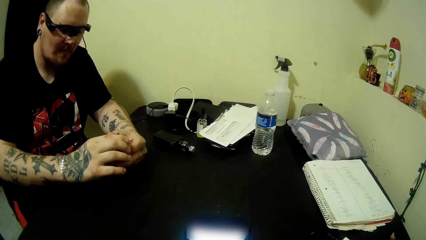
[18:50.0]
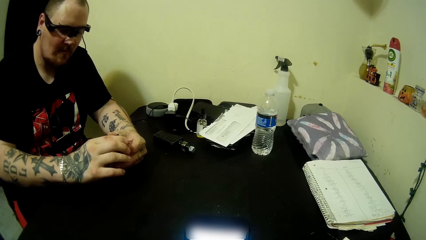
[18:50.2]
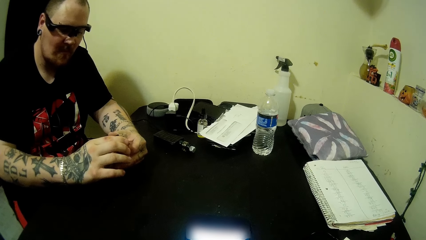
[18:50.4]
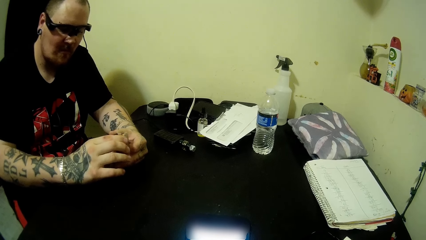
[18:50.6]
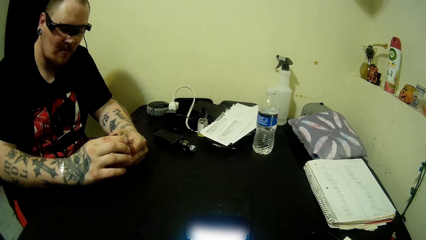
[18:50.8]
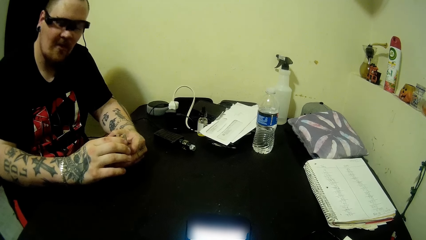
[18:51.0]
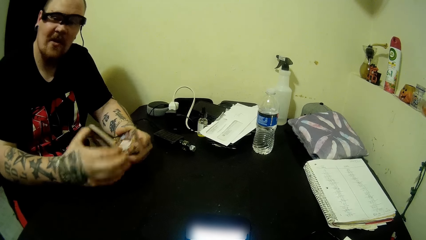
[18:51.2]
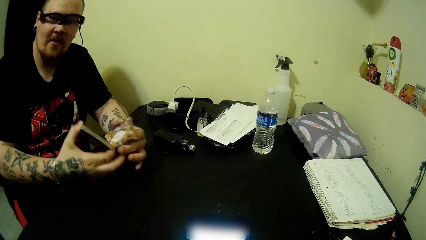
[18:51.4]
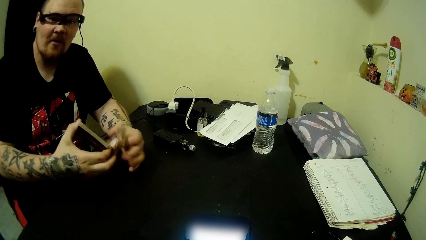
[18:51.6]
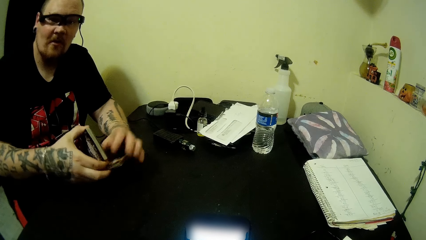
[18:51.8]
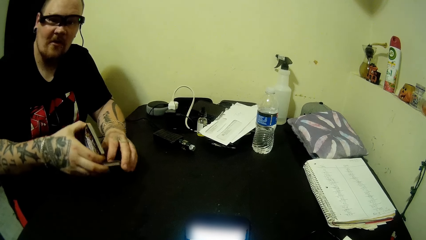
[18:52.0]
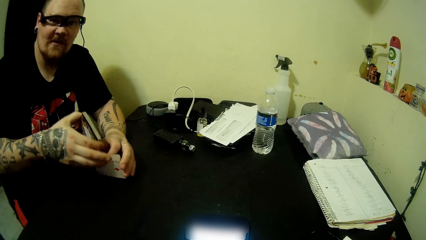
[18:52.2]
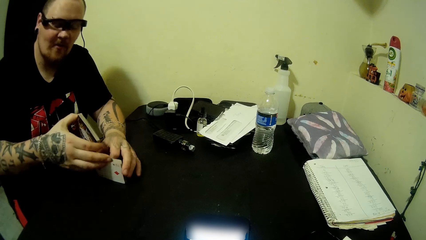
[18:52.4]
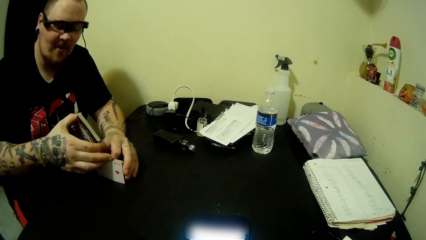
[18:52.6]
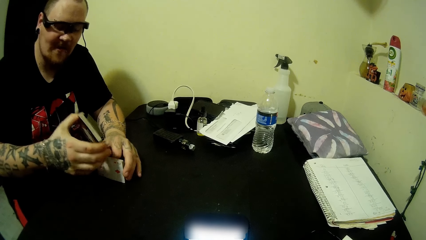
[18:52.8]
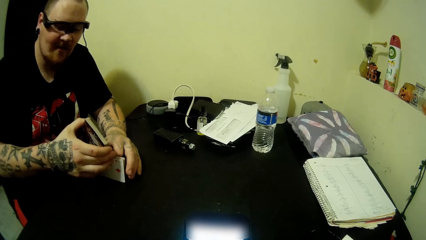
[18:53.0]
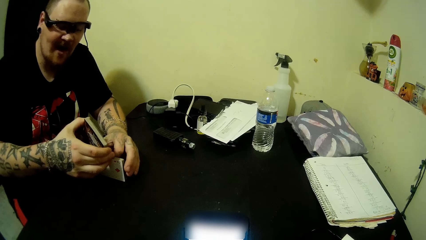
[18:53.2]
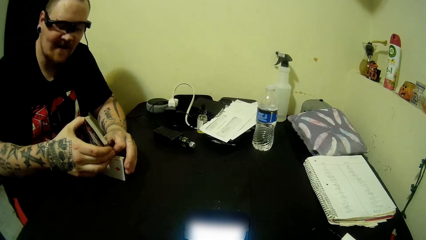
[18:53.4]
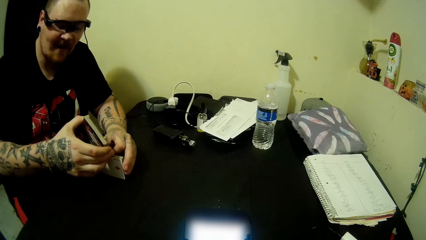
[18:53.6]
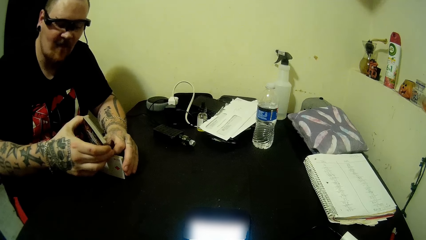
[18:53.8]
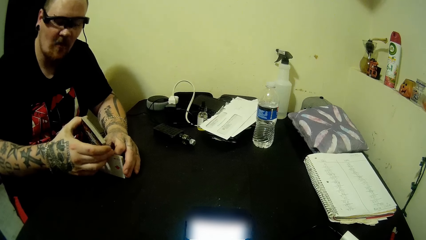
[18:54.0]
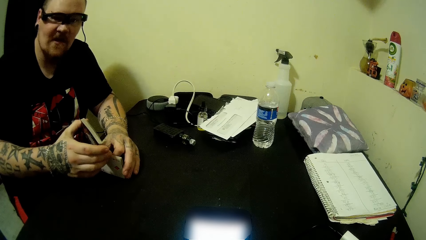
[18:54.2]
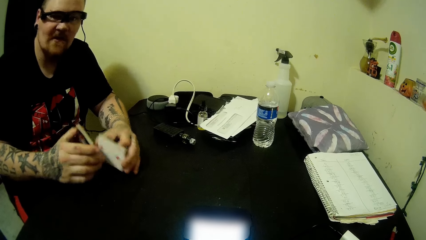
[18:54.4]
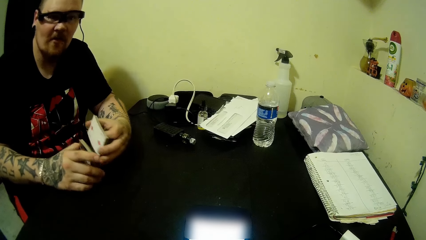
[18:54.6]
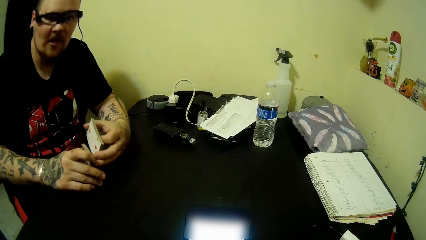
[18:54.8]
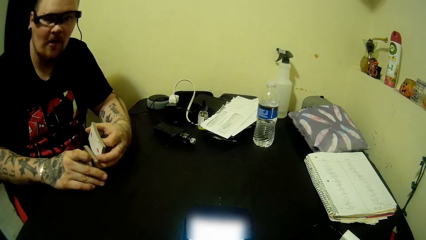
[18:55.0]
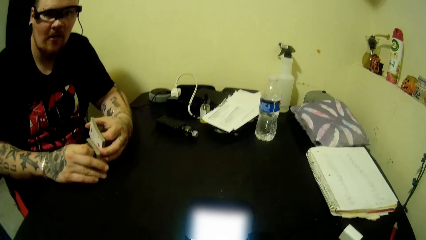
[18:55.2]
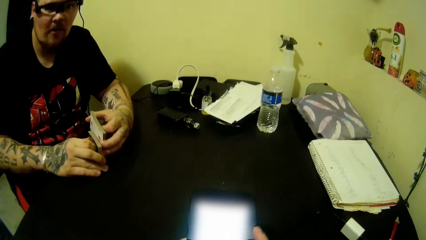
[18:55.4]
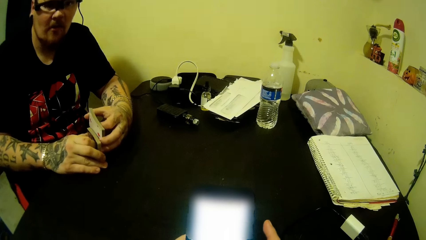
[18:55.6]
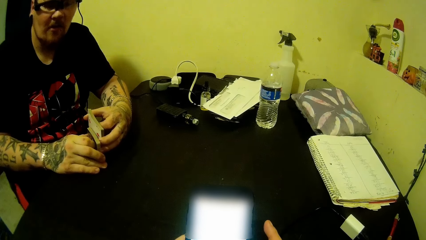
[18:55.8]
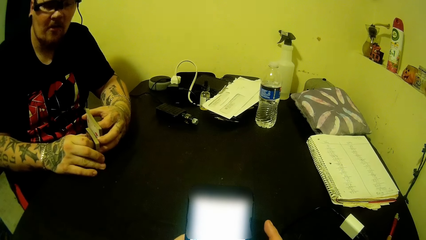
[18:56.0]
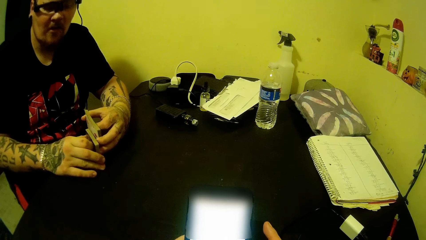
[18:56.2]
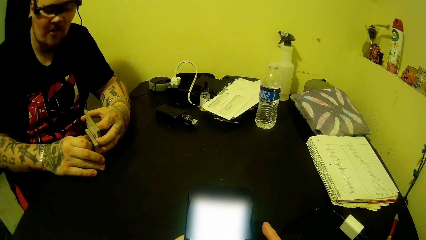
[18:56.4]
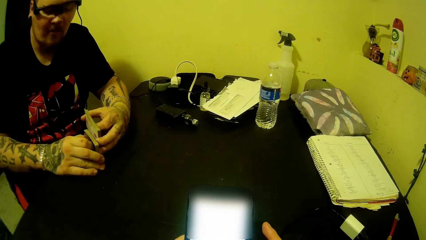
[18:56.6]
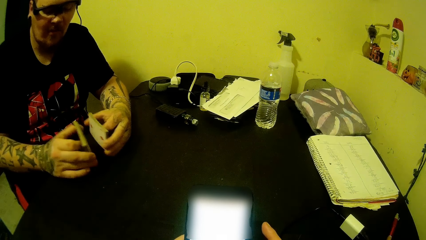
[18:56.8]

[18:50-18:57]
The camera wearer converses with a man.

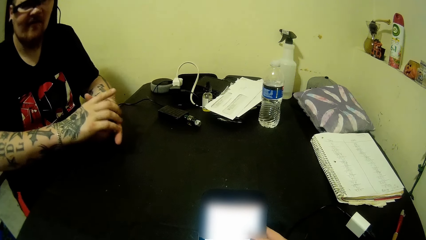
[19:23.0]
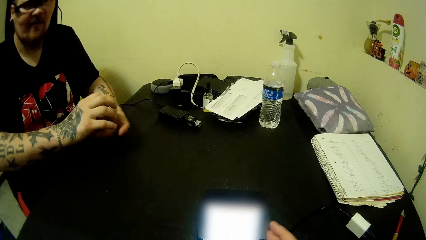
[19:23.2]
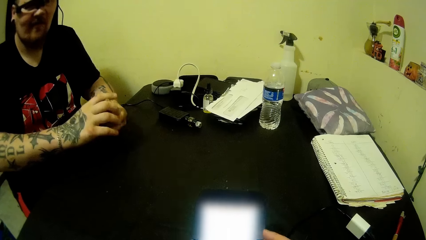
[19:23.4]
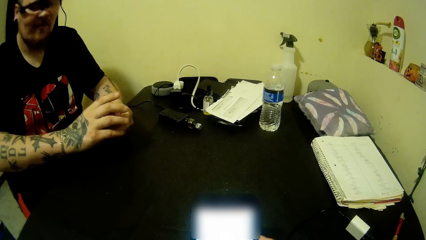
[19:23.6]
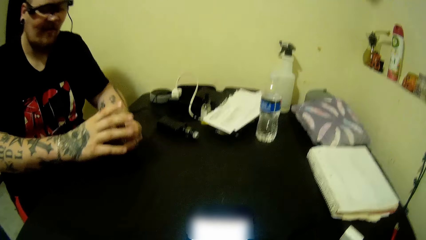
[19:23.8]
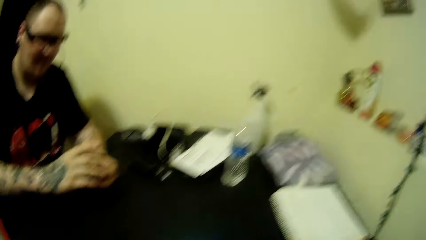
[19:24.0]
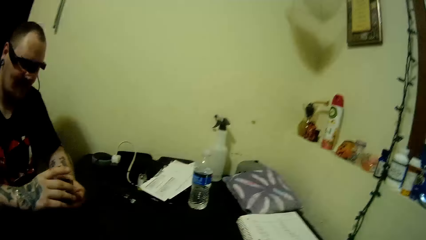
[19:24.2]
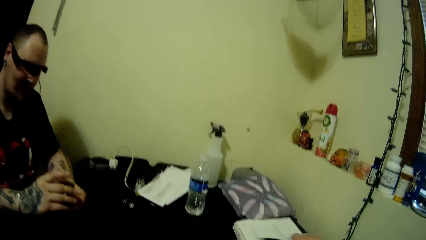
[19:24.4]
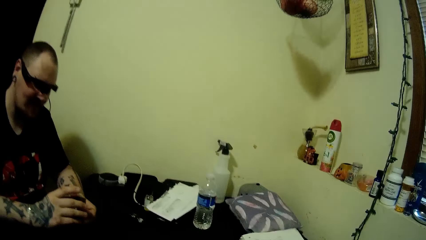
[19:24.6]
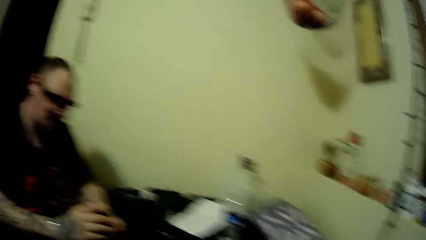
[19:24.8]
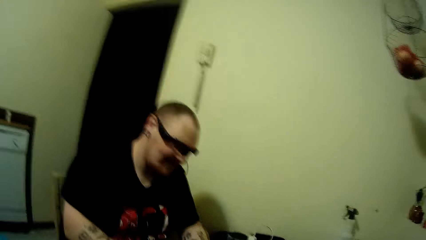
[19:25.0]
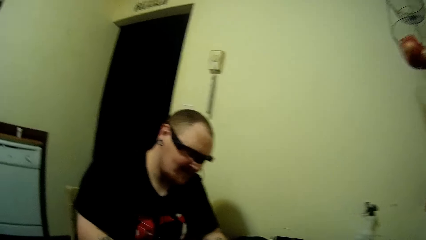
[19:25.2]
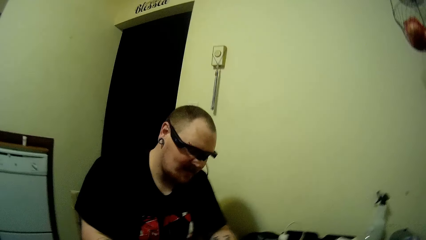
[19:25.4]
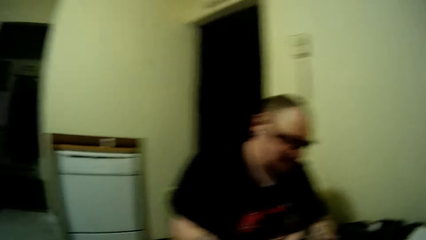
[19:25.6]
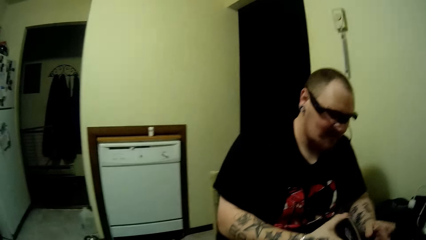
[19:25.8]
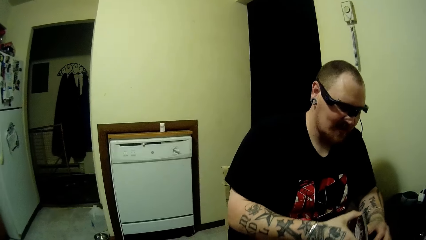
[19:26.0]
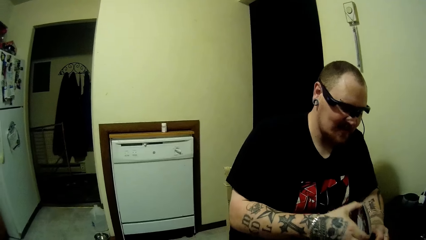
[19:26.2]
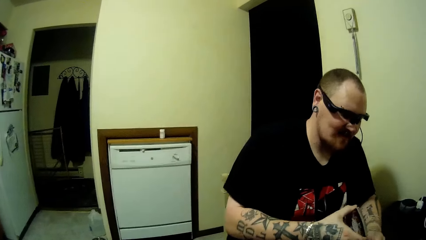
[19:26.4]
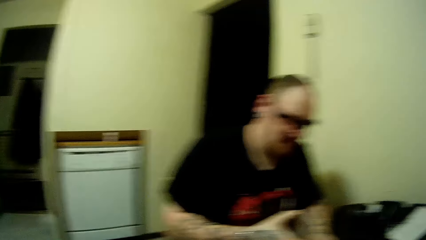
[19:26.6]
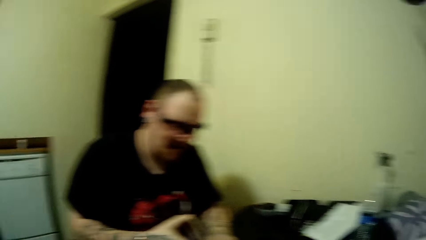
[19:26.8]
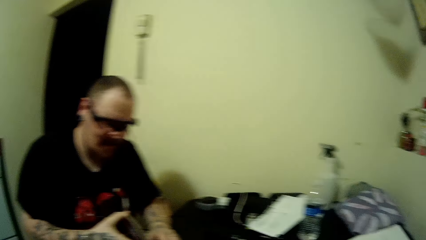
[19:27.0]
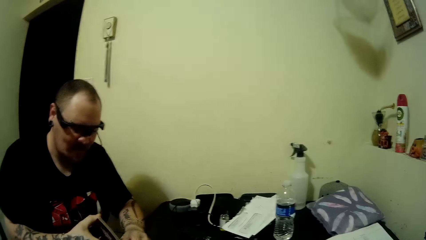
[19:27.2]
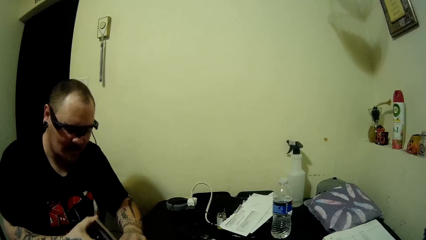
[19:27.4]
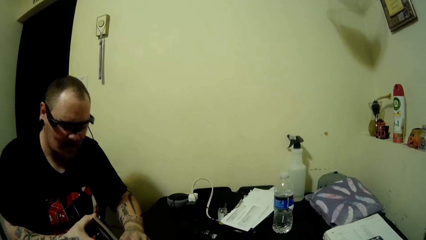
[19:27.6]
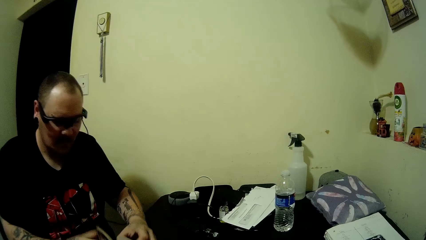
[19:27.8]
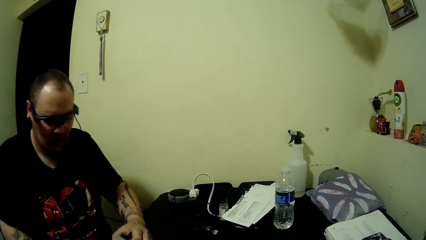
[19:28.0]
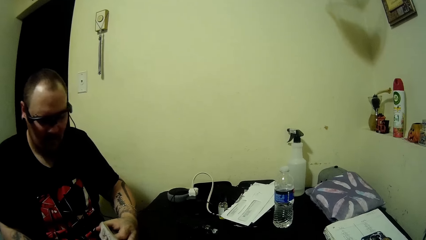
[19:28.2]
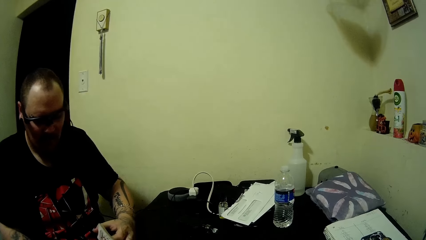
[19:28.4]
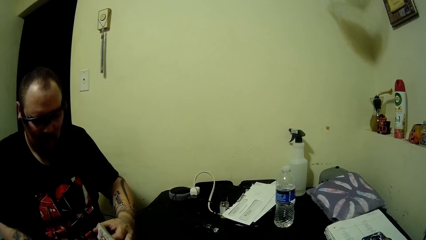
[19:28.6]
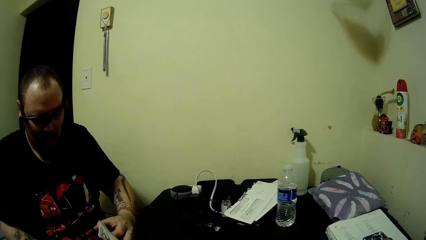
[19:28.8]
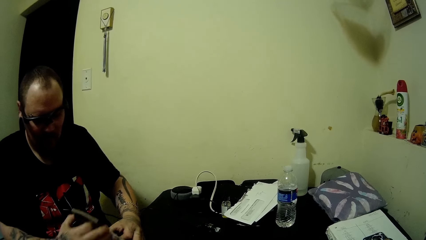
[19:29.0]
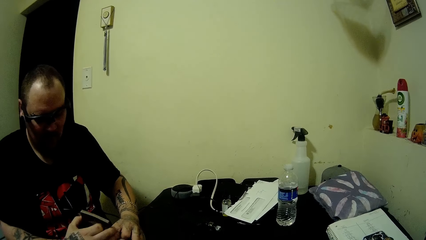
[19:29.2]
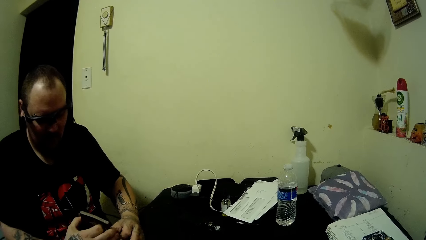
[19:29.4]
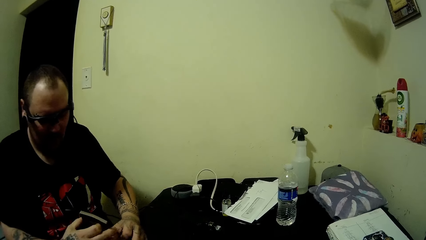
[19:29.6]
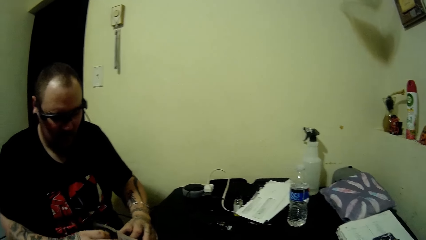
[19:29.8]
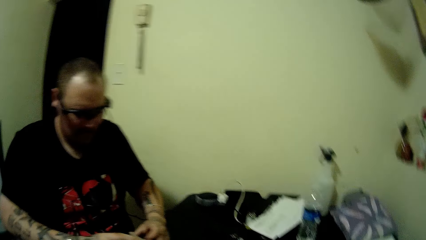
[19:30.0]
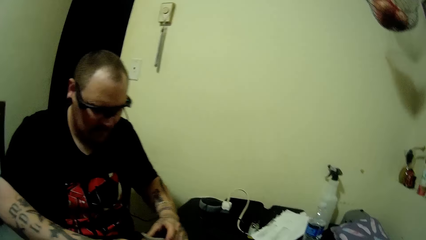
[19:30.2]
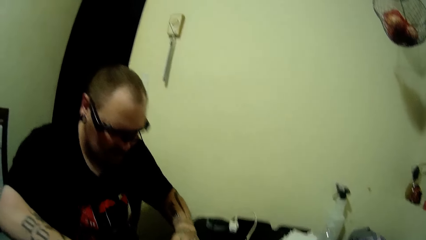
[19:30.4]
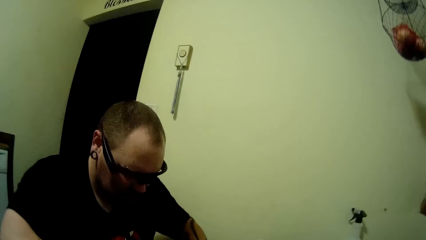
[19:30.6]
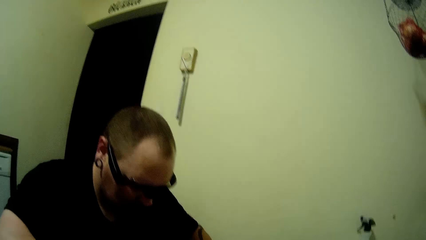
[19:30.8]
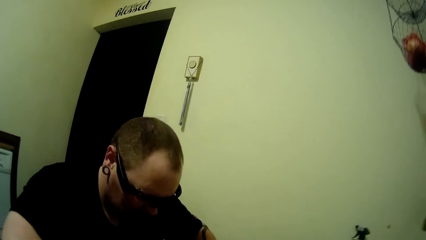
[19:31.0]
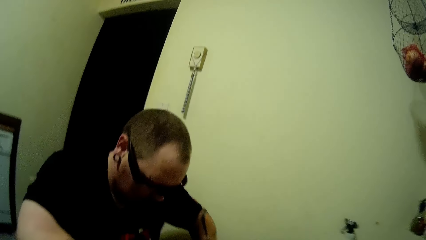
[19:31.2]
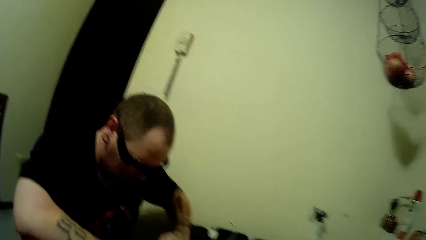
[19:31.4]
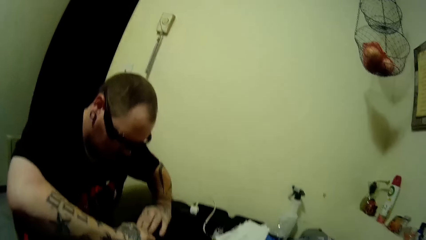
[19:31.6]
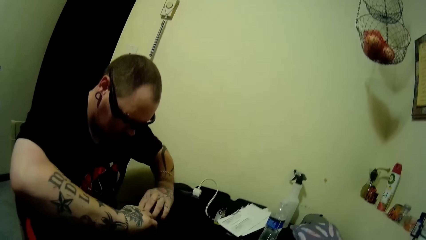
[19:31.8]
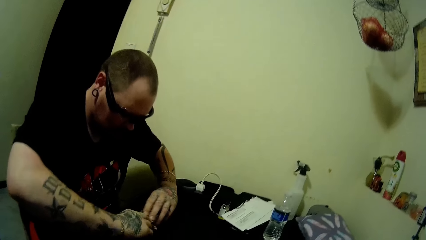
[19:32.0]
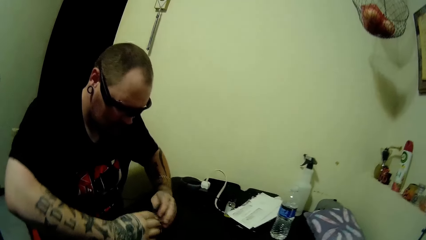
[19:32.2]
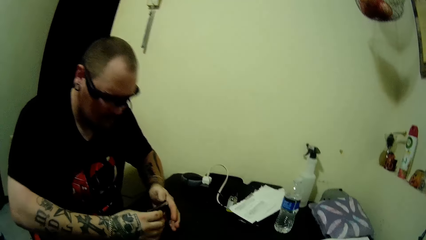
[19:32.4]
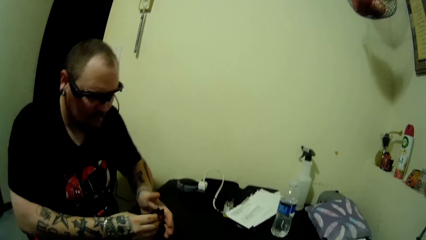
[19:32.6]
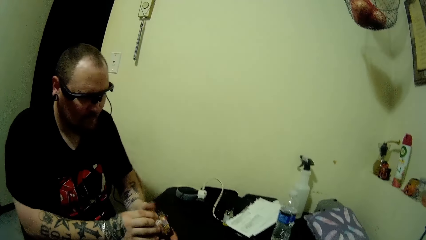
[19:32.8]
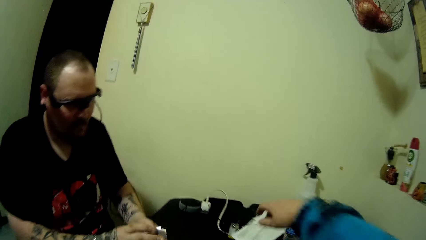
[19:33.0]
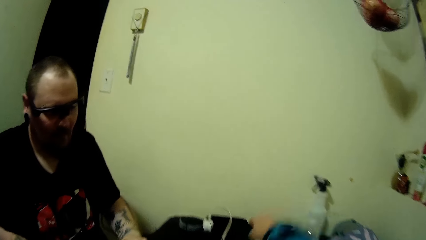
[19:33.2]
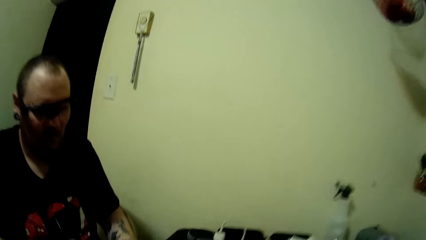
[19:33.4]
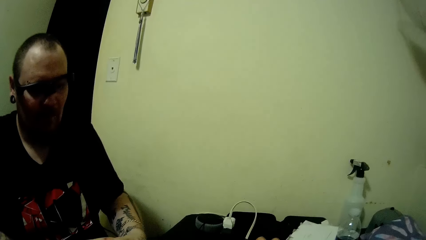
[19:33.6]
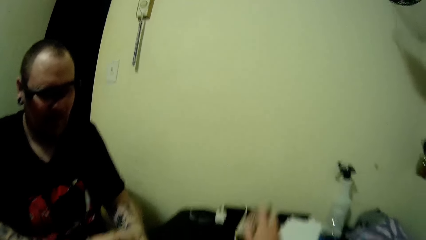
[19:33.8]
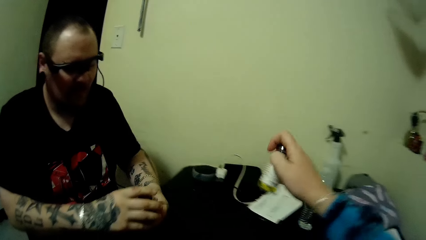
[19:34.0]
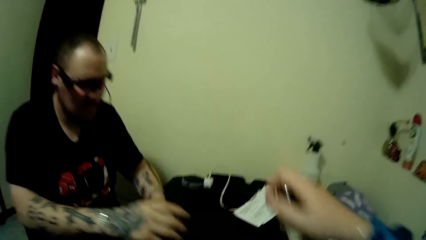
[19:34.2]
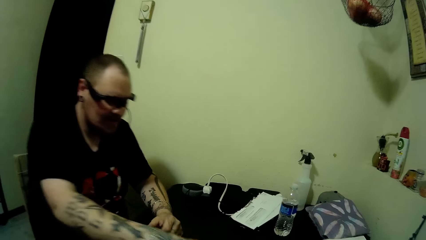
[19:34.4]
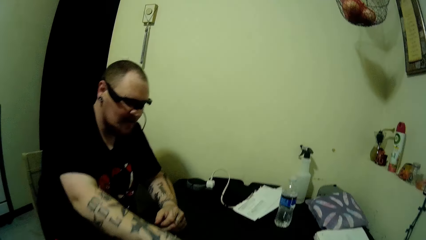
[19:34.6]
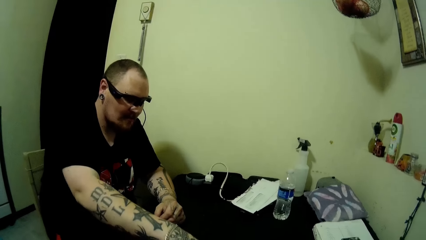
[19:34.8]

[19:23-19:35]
The camera wearer looks around the room. She picks a bottle from the table with her right hand.
